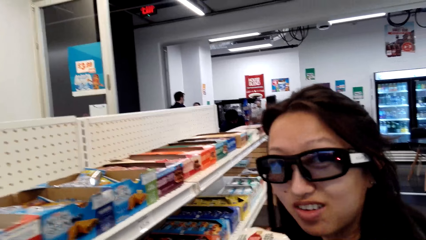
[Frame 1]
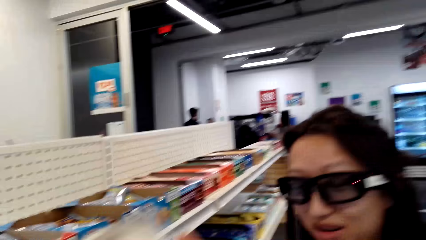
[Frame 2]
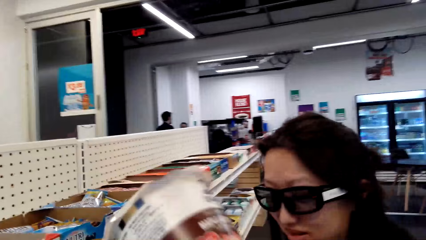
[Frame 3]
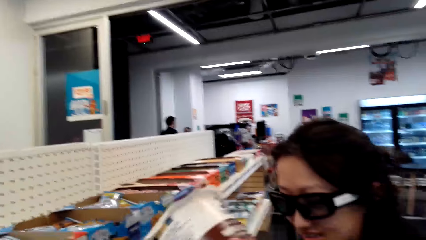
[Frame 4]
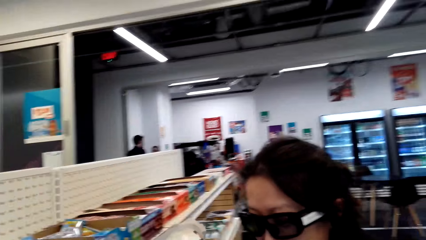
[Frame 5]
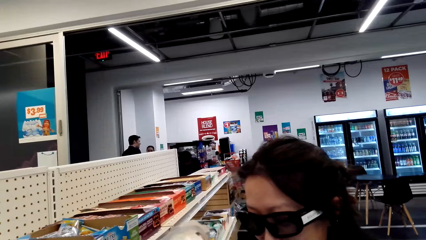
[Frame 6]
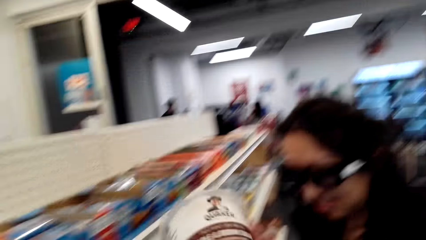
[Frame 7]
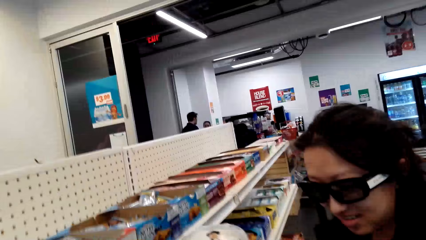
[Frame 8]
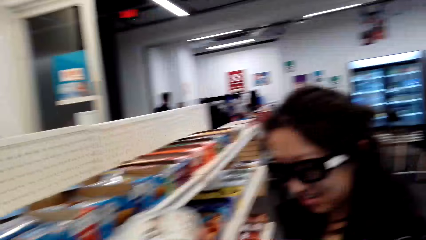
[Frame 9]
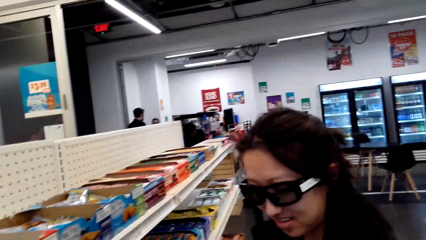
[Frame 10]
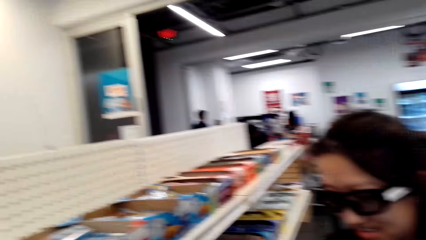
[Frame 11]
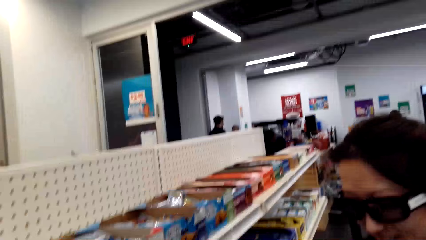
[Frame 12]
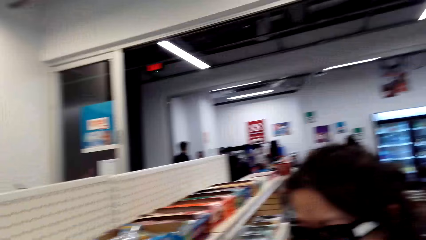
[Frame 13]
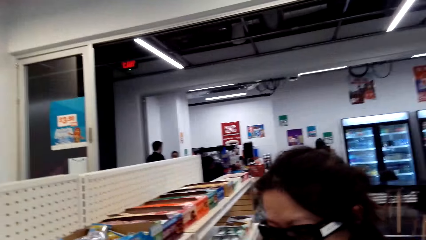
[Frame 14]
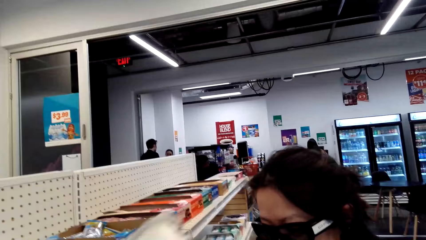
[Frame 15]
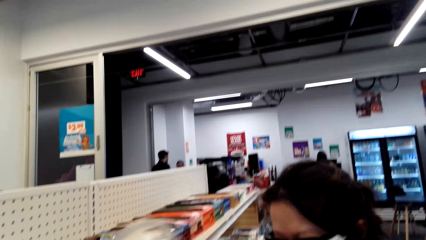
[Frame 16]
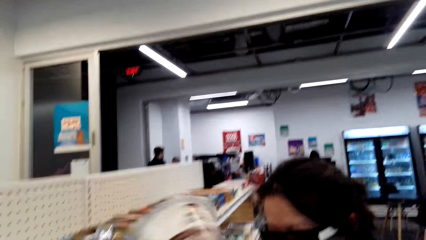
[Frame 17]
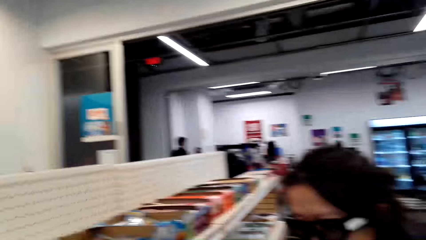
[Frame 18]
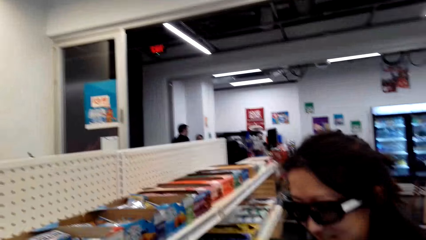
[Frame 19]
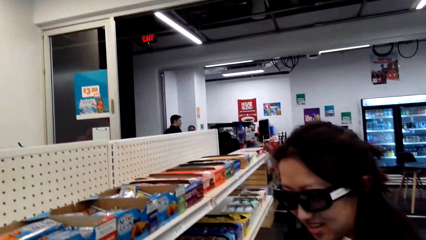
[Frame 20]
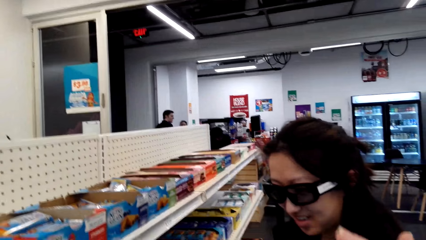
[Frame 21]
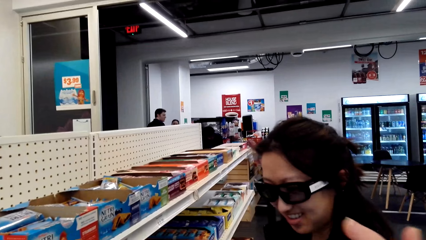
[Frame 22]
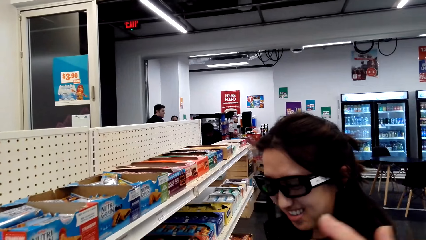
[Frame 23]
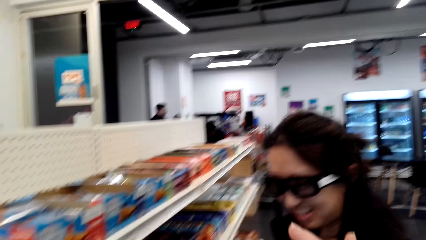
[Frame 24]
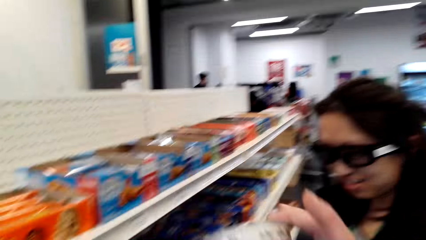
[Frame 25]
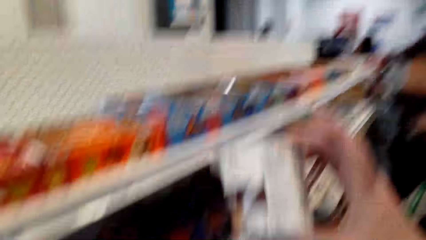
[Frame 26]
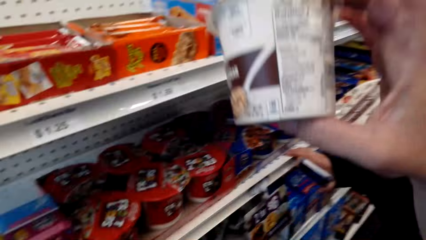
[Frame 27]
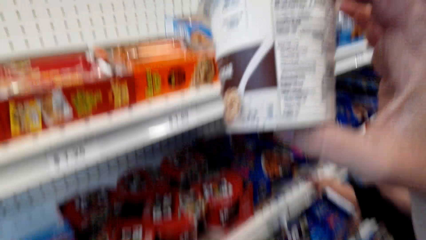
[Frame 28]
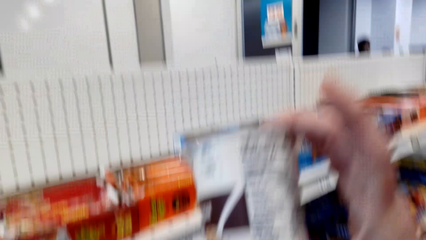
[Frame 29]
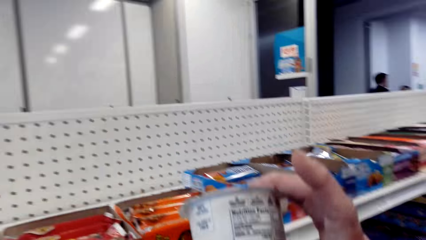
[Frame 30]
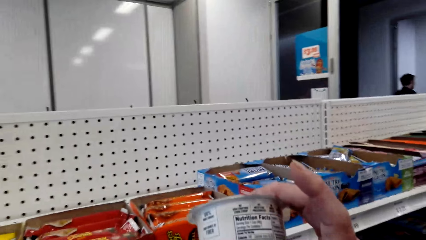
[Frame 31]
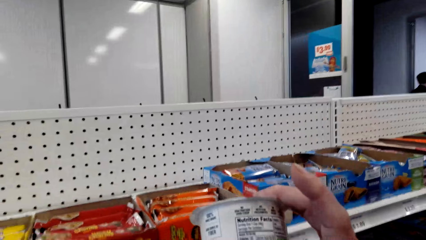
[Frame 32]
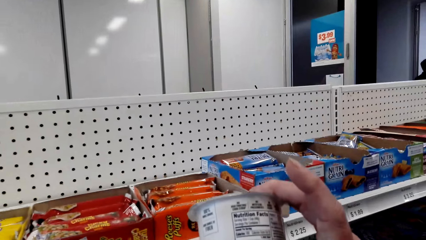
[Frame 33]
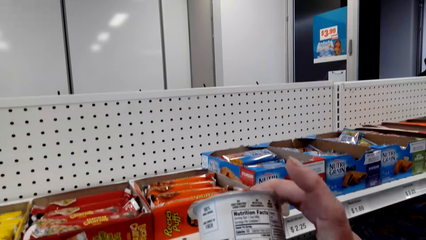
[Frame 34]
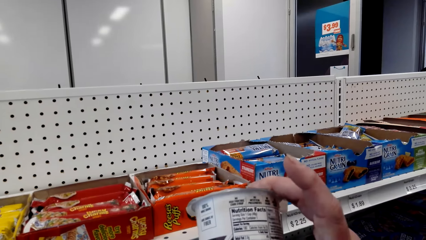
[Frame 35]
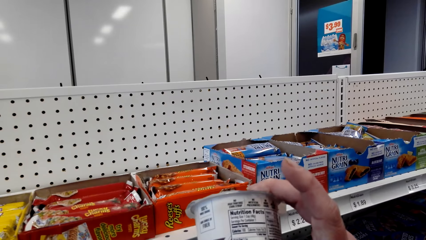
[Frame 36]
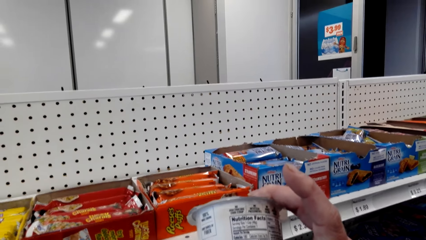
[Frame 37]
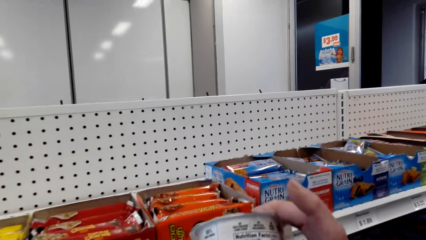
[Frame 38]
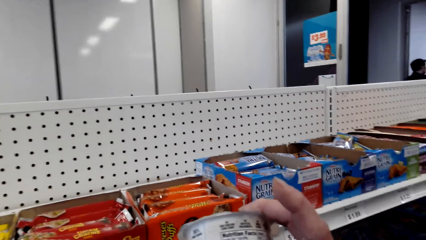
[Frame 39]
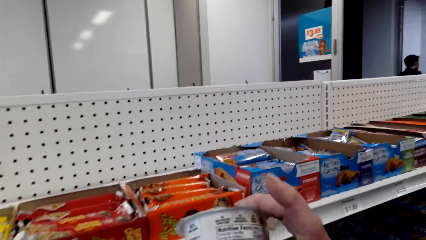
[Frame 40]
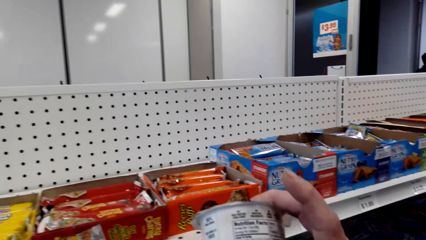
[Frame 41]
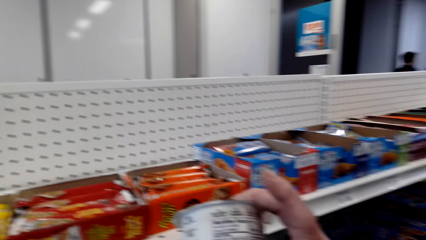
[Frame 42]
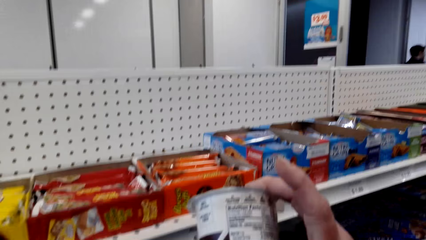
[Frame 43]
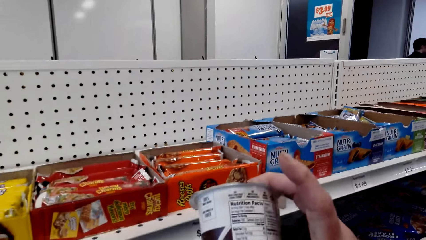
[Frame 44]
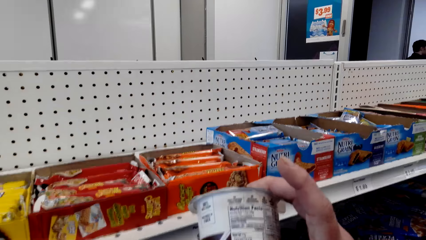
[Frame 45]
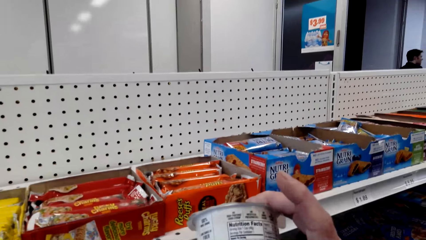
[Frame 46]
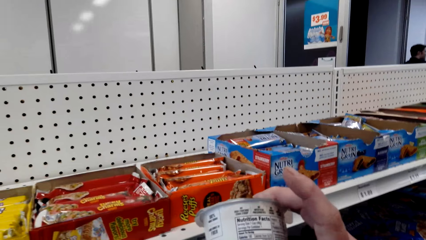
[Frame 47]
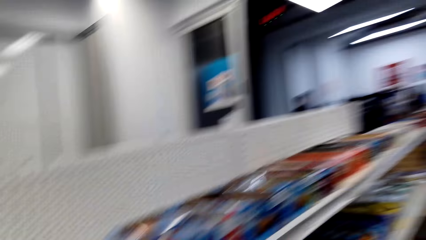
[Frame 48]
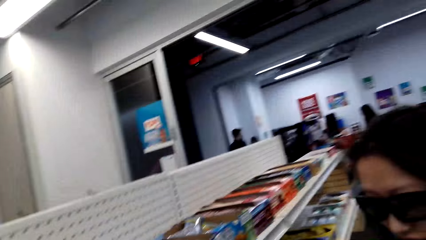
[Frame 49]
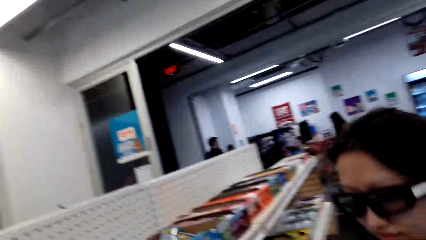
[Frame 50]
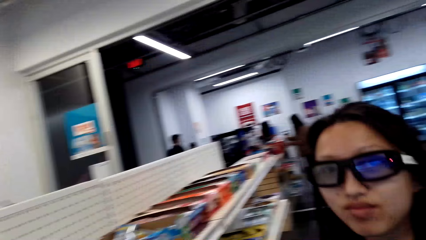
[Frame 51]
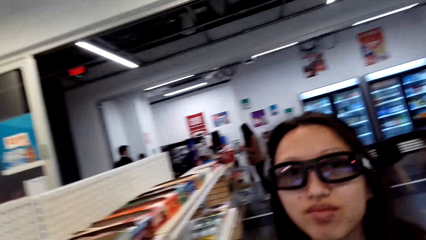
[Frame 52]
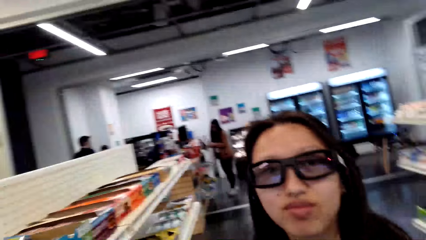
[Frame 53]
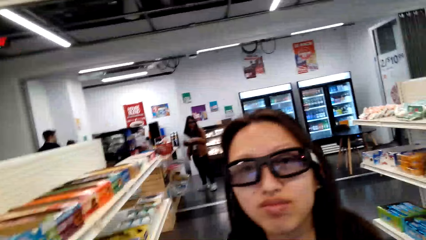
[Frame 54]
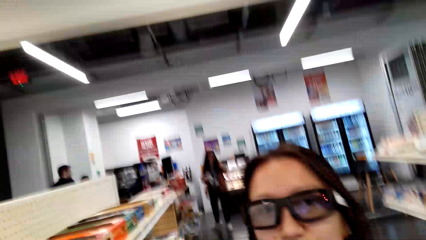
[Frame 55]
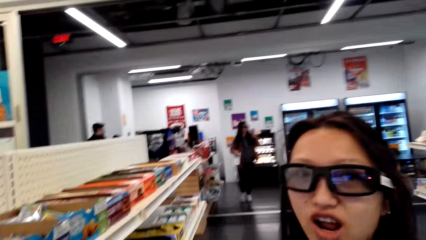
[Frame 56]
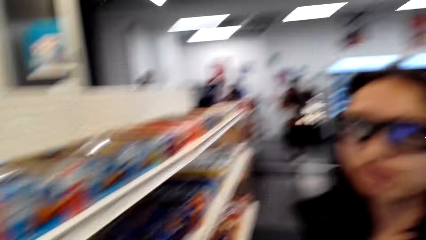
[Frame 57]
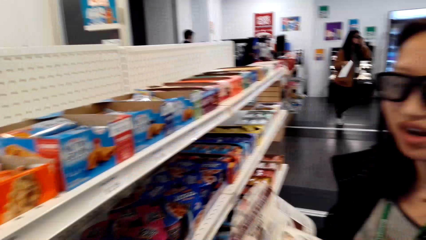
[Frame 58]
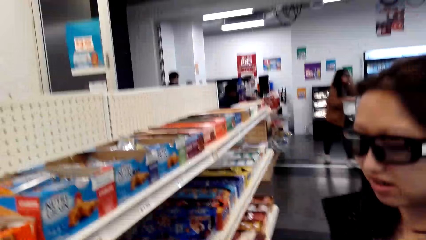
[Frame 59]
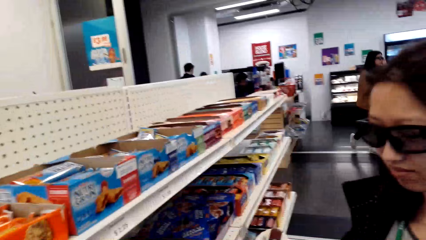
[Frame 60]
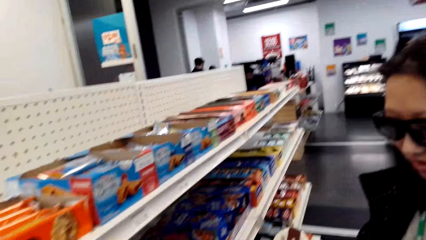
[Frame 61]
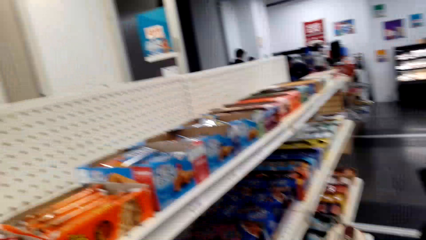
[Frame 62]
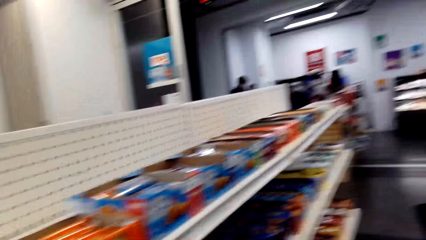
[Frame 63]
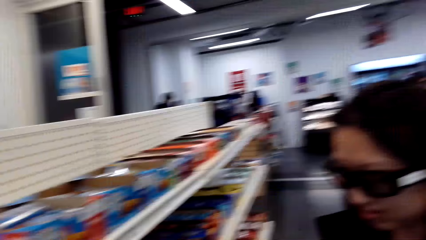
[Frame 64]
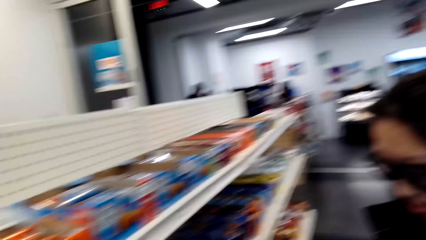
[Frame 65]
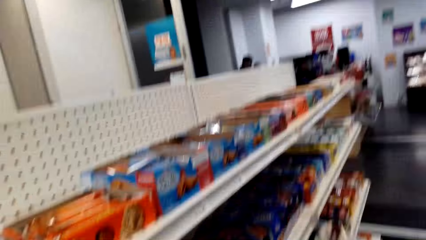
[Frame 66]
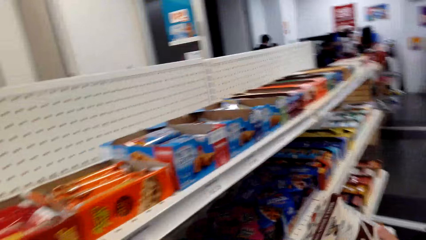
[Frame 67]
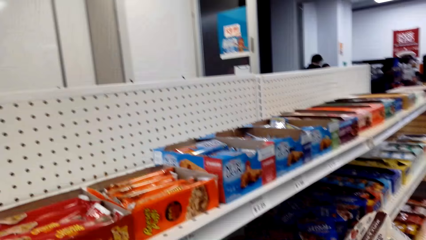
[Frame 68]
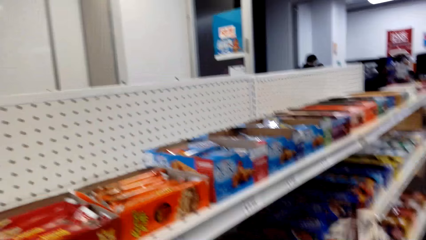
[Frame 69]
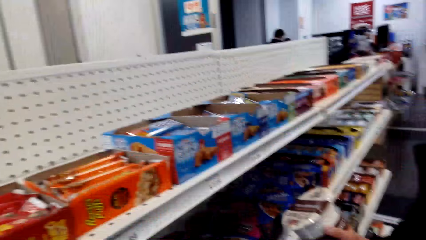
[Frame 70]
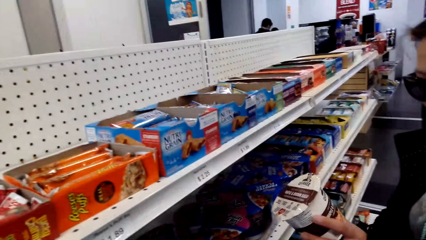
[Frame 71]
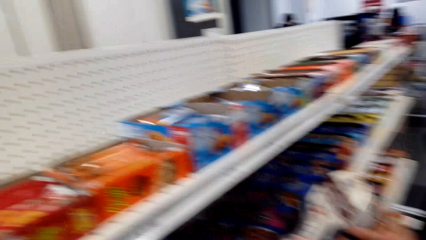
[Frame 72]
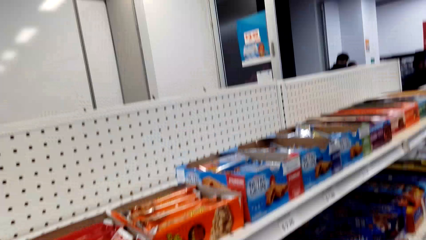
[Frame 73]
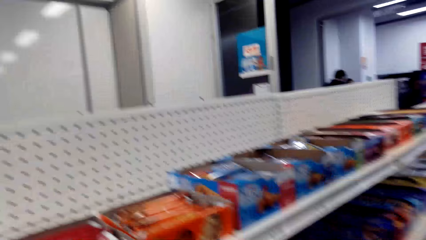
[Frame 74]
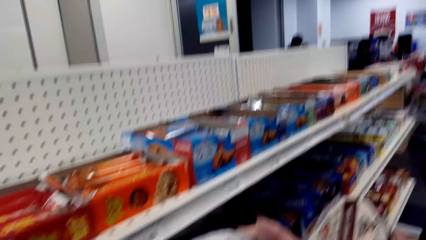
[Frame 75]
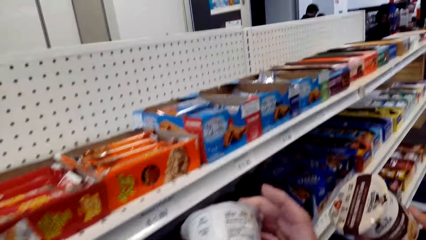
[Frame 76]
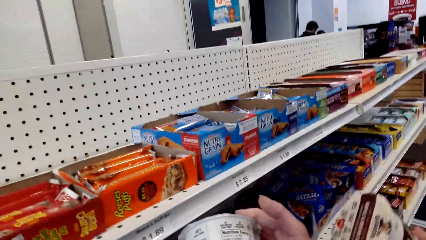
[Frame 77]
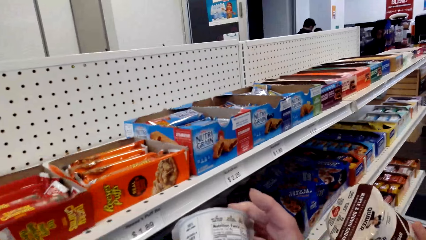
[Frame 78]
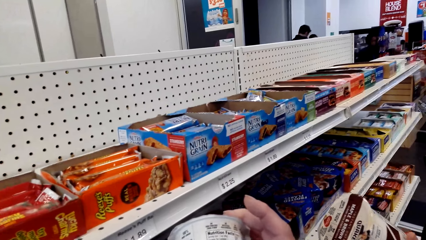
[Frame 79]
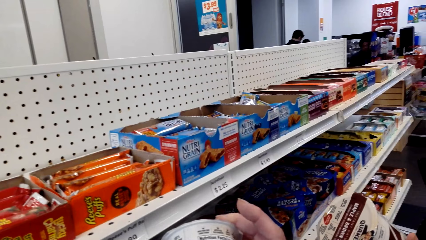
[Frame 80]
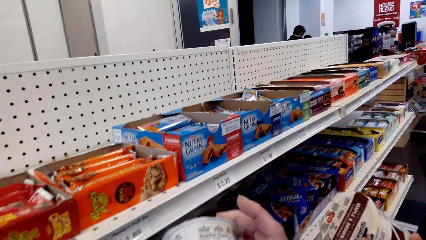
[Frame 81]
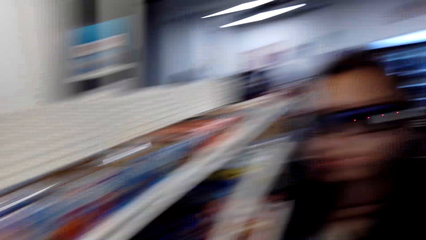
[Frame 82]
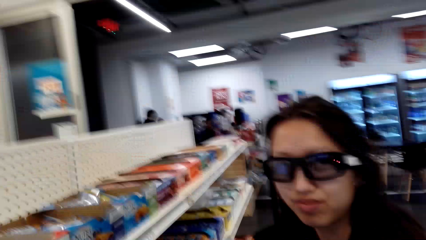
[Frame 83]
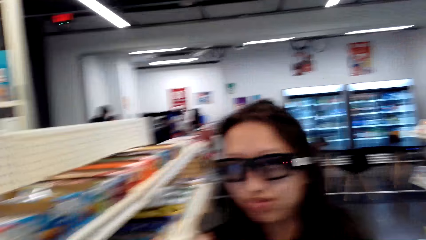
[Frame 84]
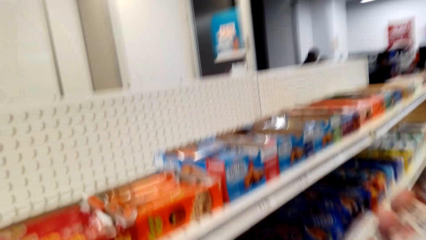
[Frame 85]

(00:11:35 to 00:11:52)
A woman looks at the camera wearer. The woman talks. The camera wearer raises a packet of snacks. They look around. The woman stretches the hand. The camera wearer reads the snack tin instructions. They look around. The woman looks at the camera wearer. The camera wearer talks. They look around. The woman examines the container. The camera wearer looks at a tin from the shelf.
